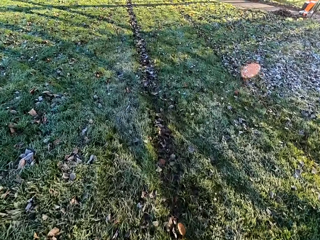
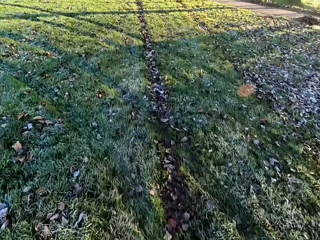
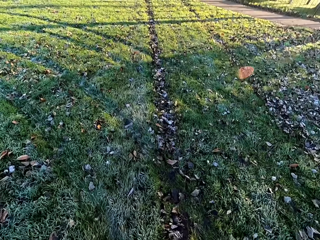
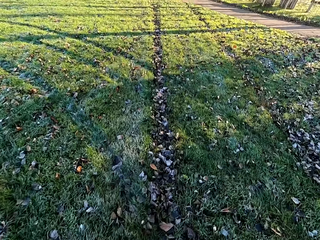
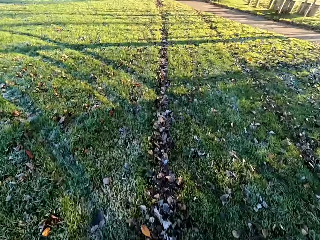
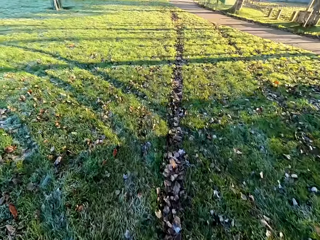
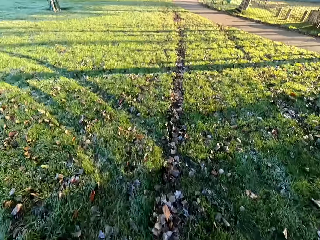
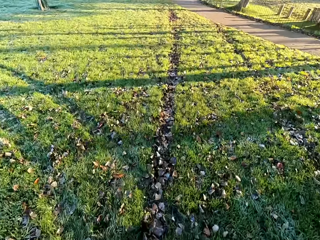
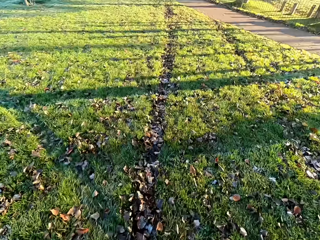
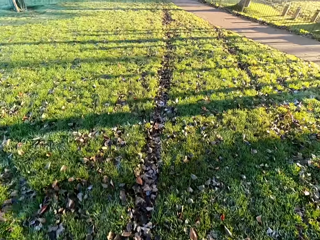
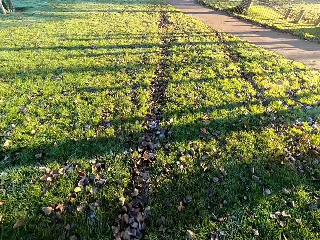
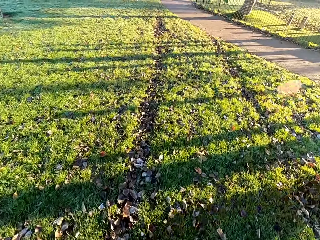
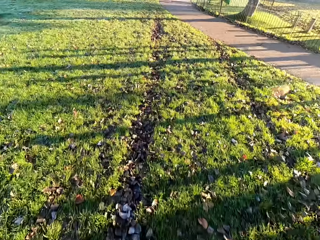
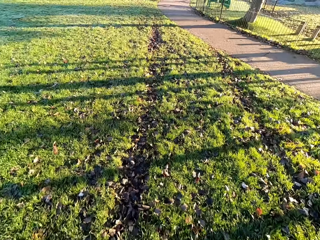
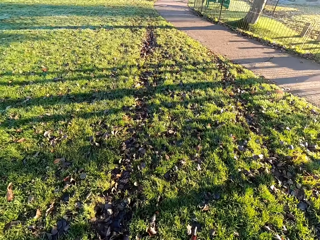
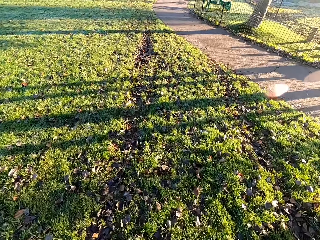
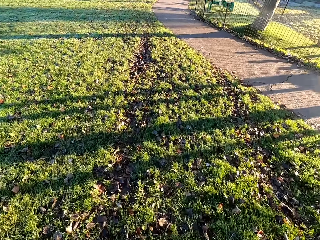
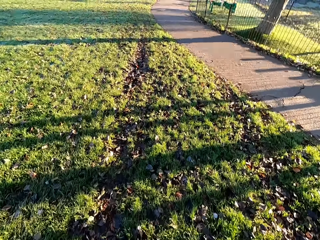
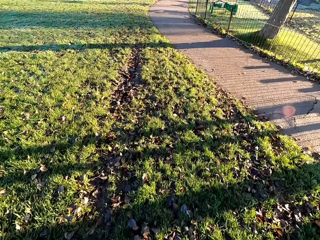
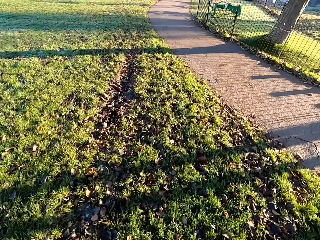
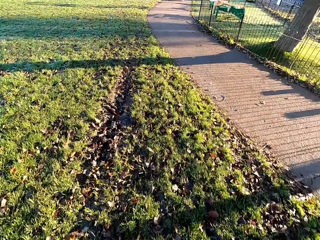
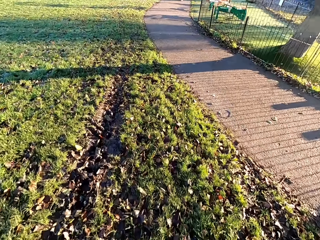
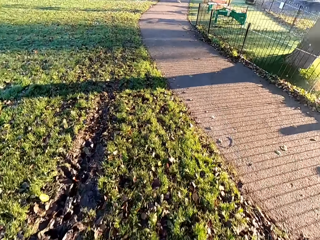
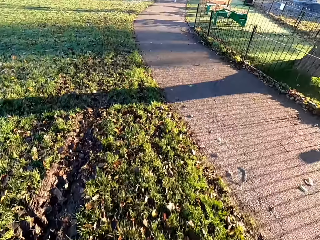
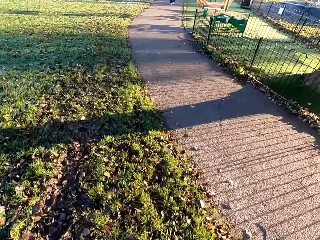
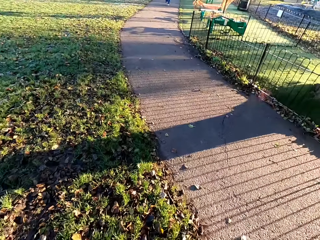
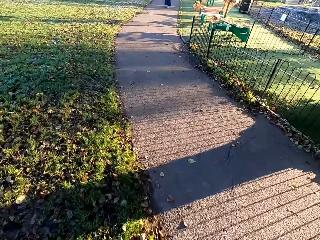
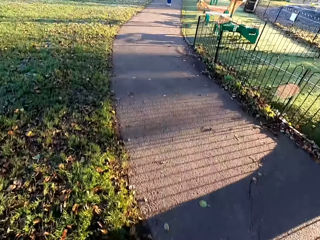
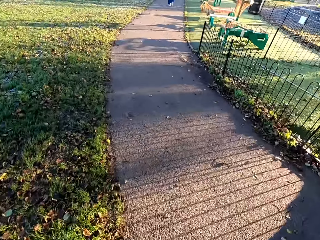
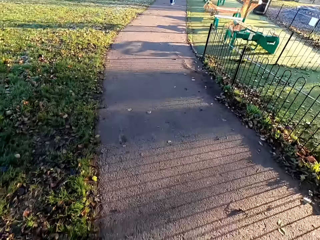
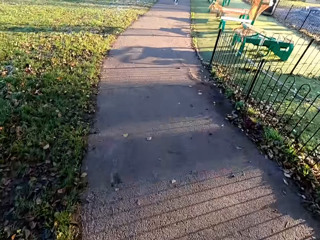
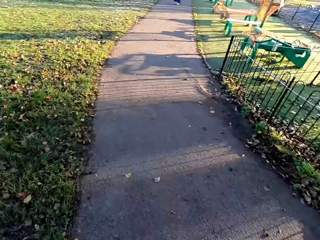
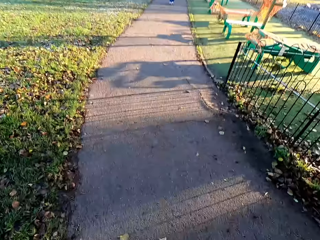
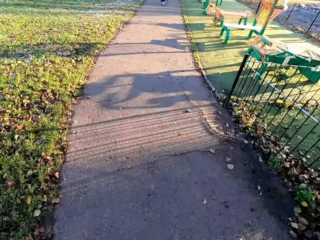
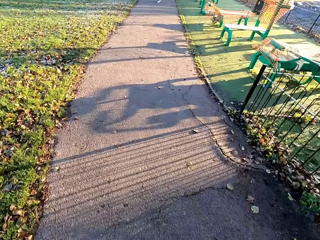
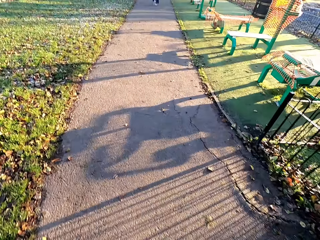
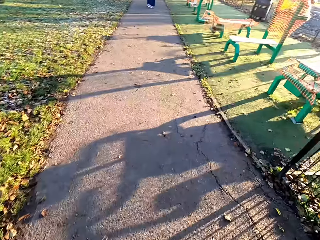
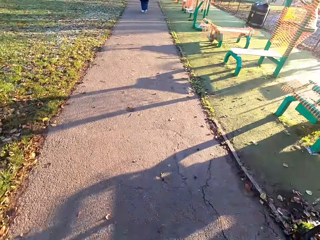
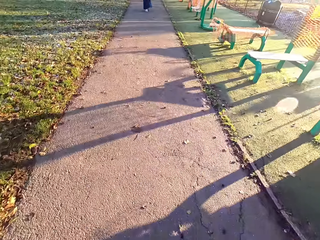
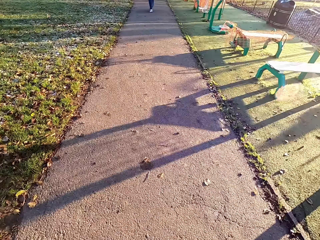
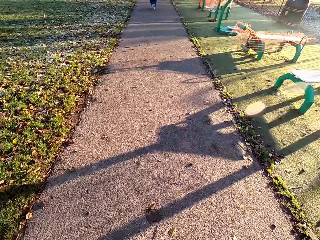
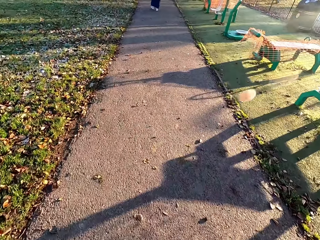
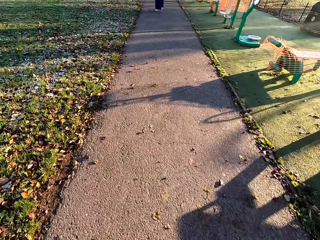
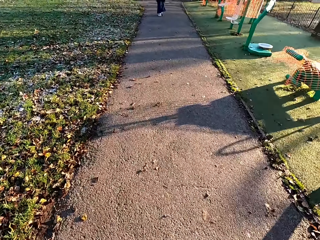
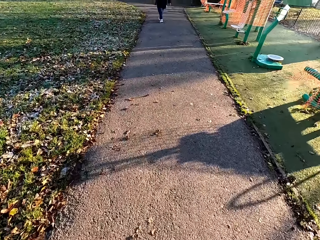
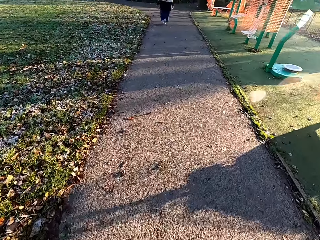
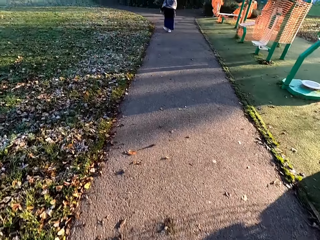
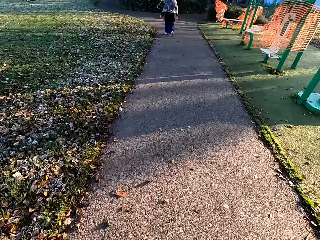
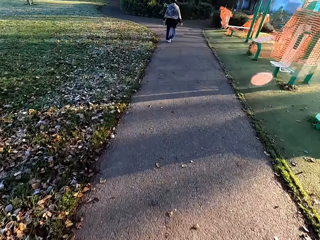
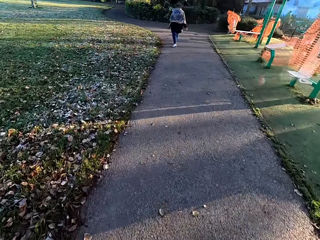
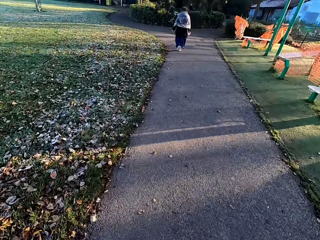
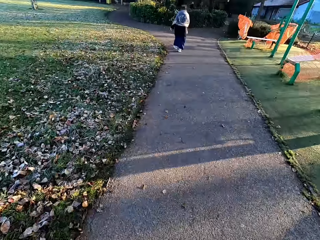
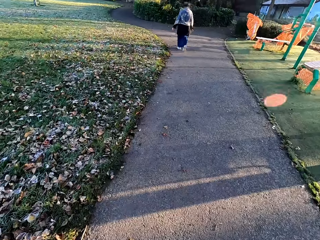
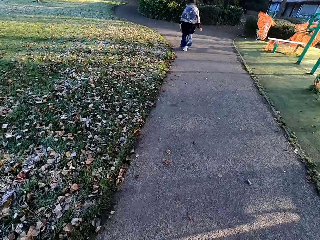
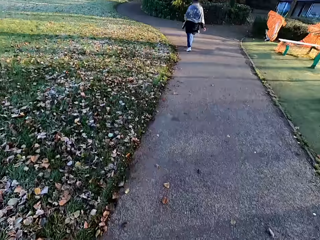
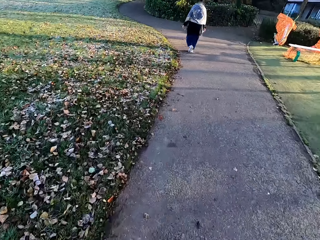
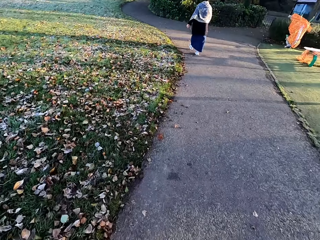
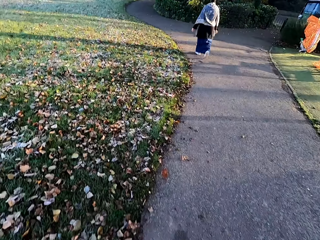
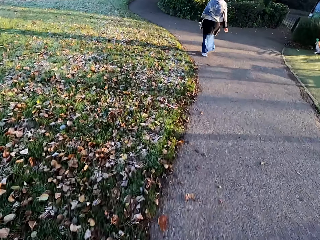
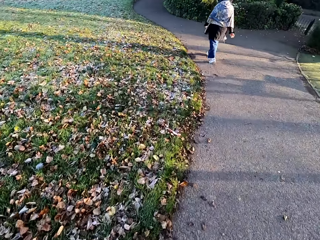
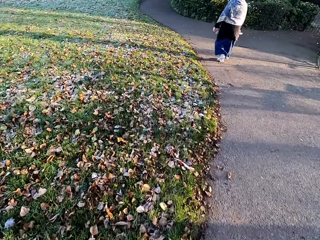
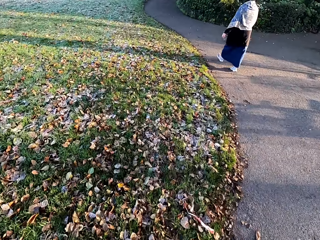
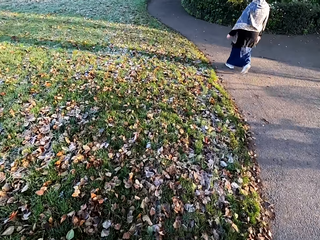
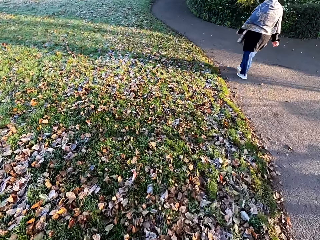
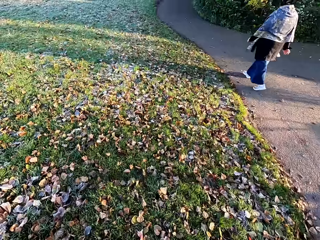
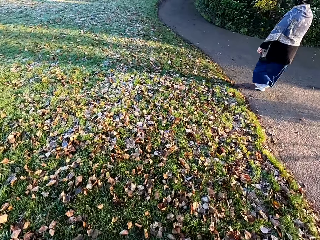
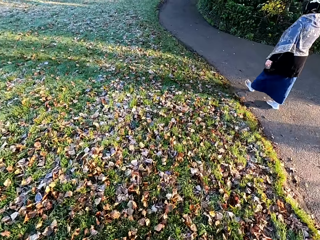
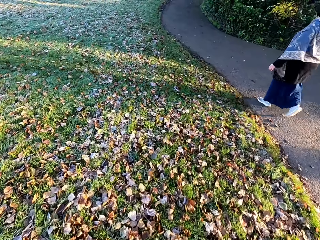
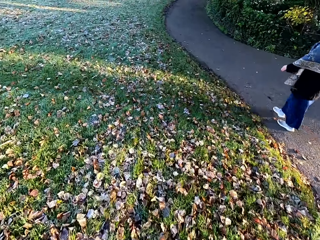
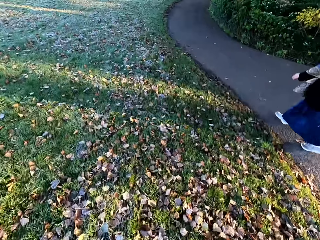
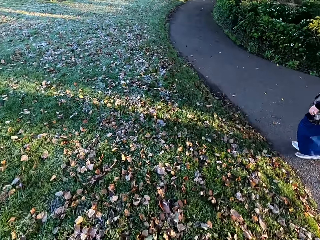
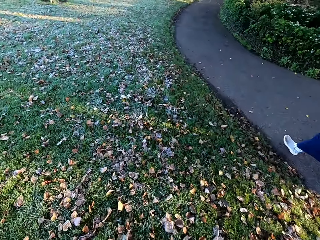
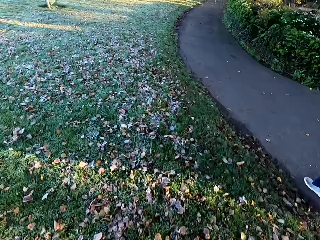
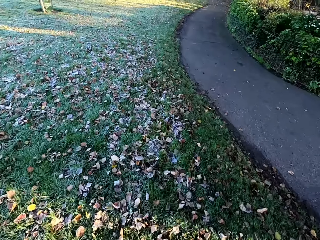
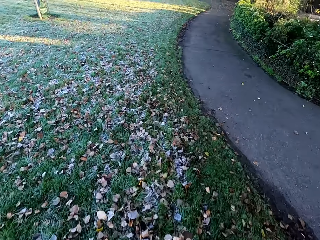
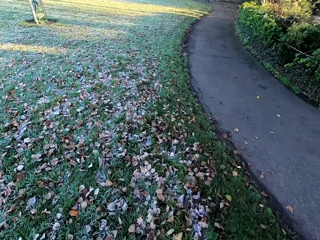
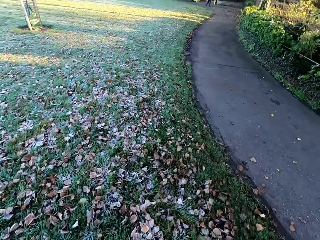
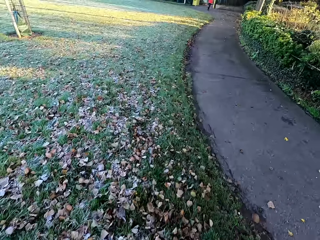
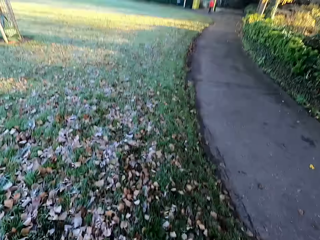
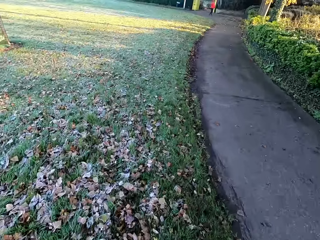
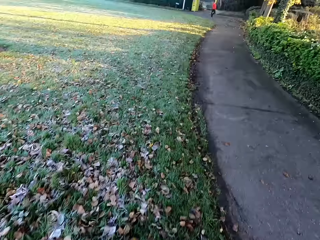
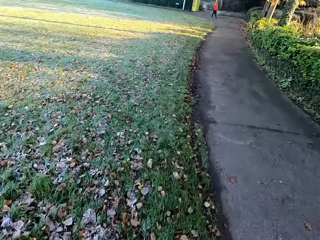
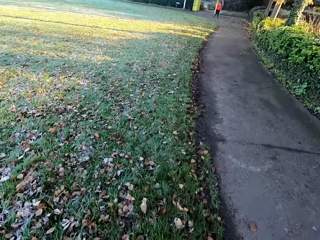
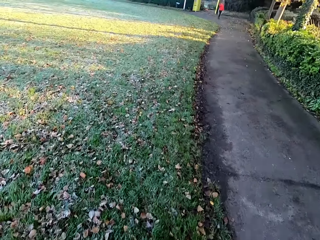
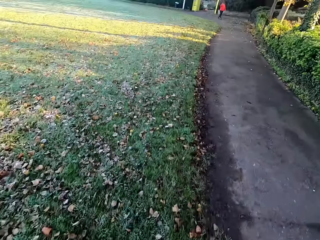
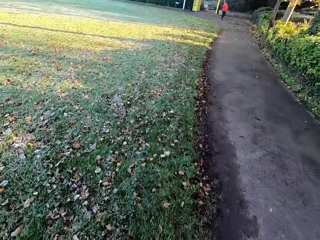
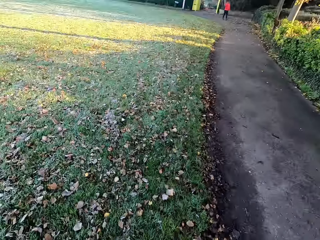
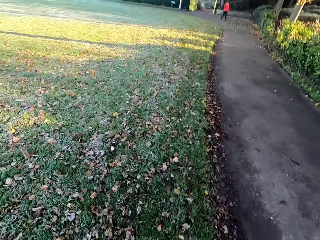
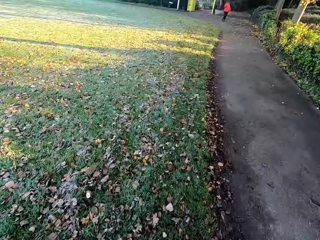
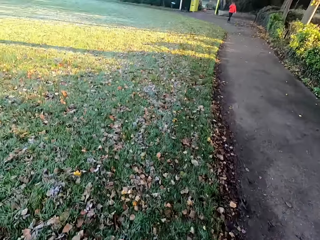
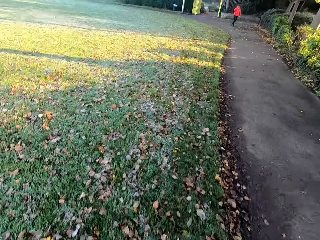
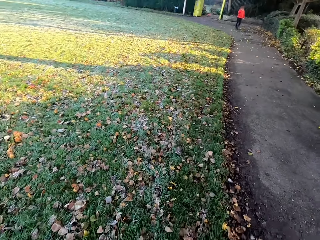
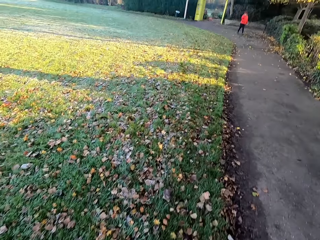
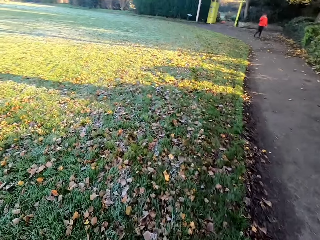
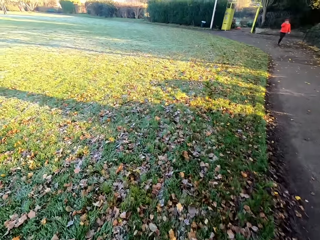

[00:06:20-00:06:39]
The camera wearer enters on a tarmac road. They run on the tarmac road. They jog past a woman along the park.
